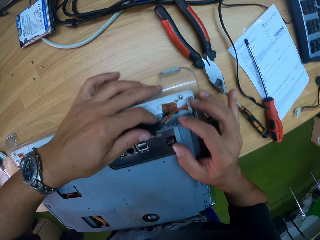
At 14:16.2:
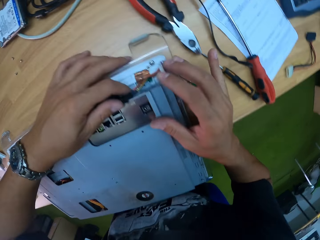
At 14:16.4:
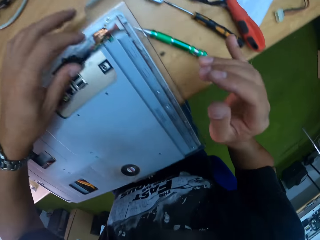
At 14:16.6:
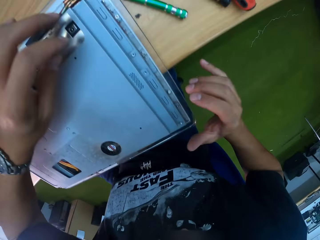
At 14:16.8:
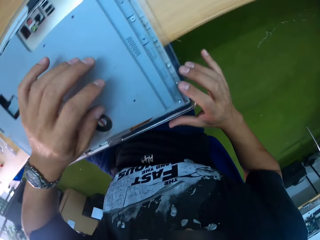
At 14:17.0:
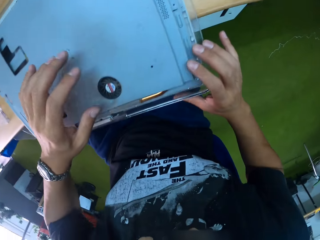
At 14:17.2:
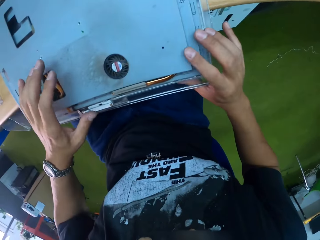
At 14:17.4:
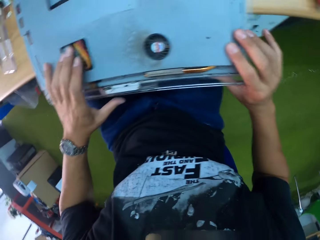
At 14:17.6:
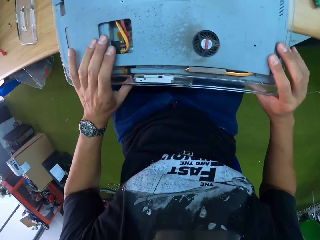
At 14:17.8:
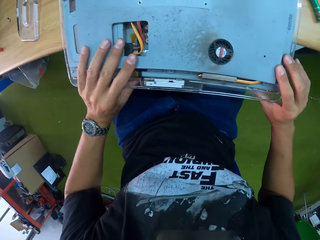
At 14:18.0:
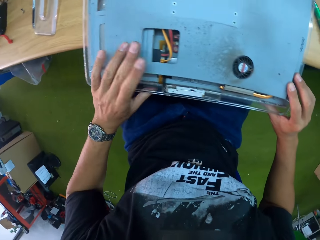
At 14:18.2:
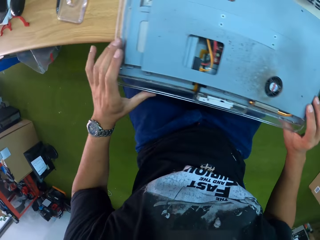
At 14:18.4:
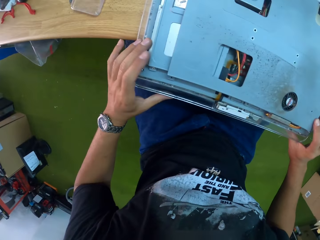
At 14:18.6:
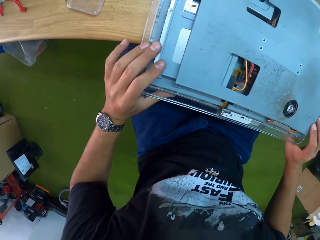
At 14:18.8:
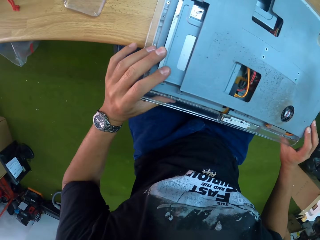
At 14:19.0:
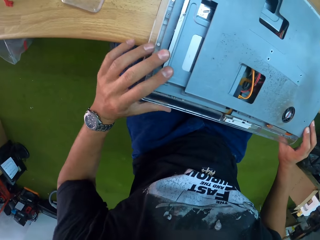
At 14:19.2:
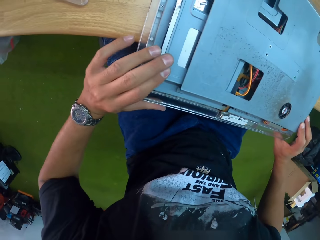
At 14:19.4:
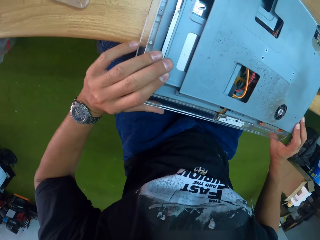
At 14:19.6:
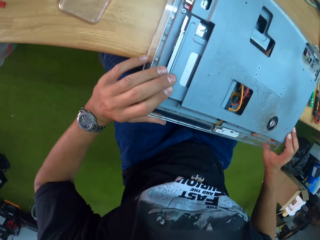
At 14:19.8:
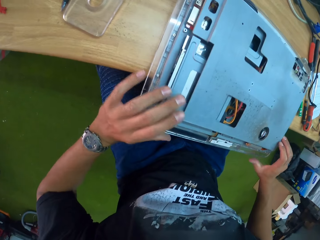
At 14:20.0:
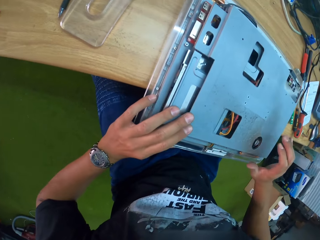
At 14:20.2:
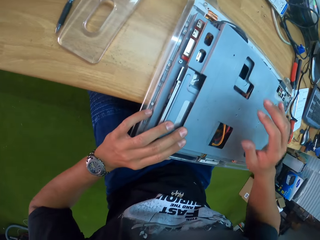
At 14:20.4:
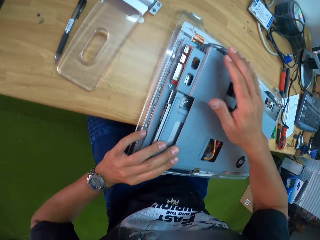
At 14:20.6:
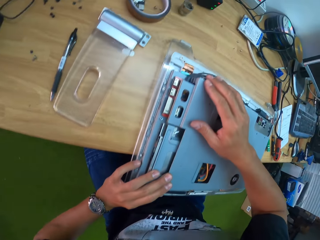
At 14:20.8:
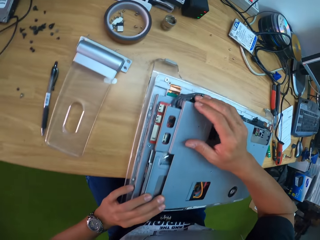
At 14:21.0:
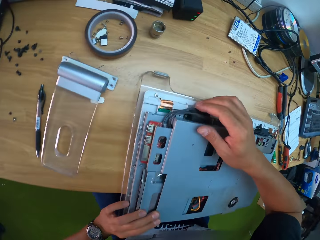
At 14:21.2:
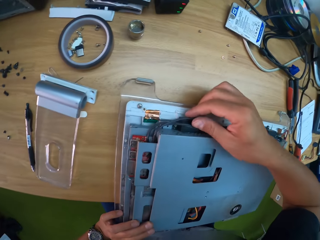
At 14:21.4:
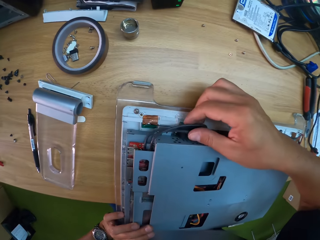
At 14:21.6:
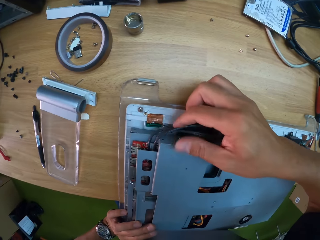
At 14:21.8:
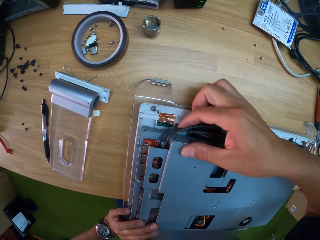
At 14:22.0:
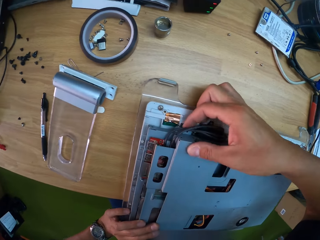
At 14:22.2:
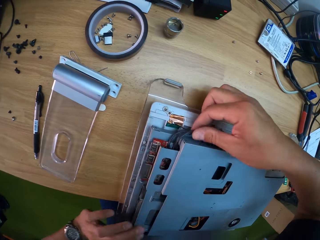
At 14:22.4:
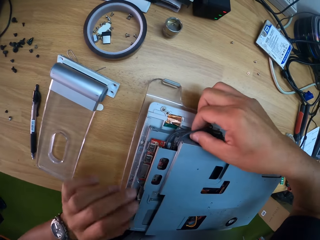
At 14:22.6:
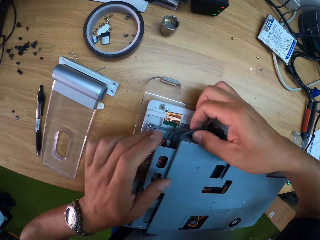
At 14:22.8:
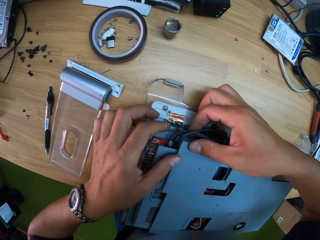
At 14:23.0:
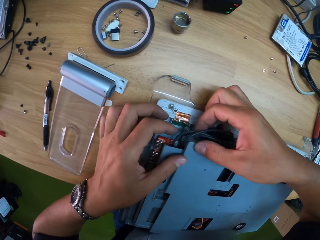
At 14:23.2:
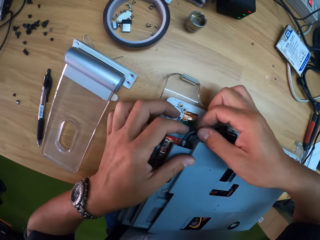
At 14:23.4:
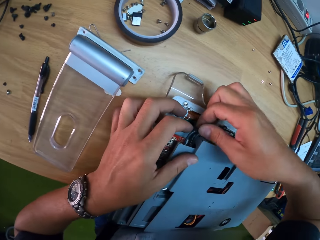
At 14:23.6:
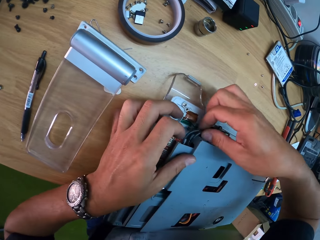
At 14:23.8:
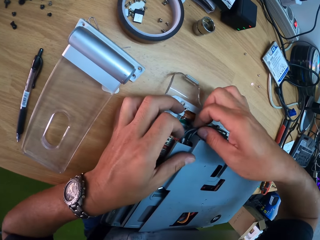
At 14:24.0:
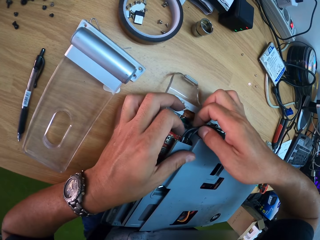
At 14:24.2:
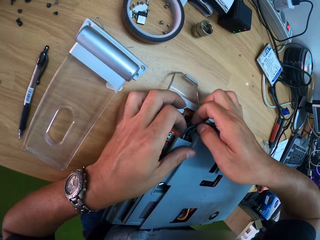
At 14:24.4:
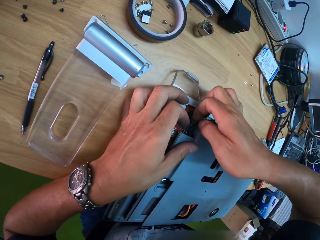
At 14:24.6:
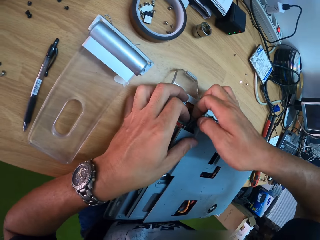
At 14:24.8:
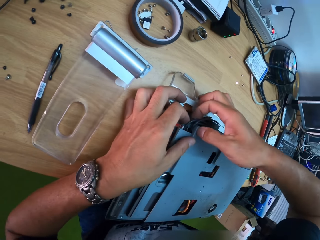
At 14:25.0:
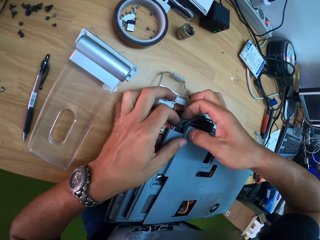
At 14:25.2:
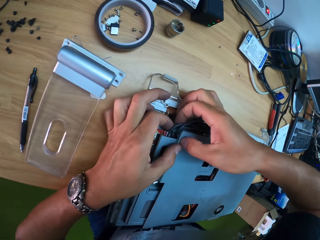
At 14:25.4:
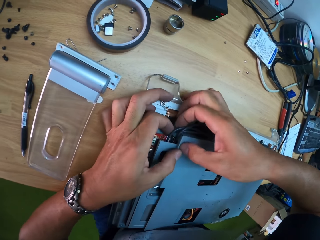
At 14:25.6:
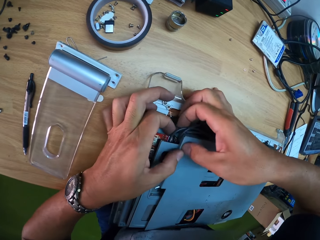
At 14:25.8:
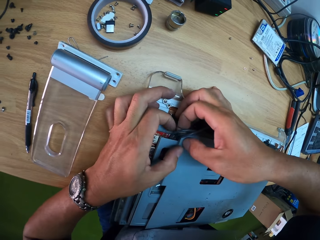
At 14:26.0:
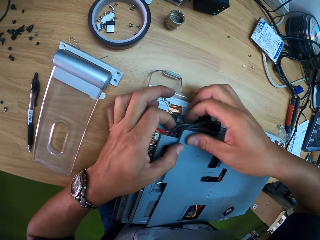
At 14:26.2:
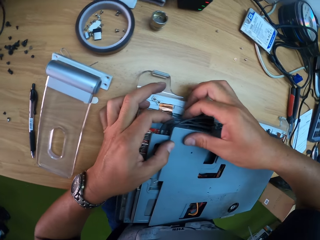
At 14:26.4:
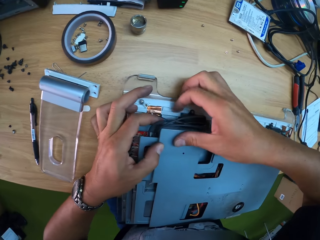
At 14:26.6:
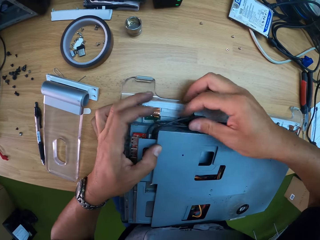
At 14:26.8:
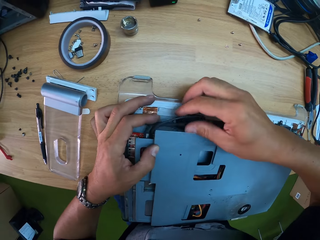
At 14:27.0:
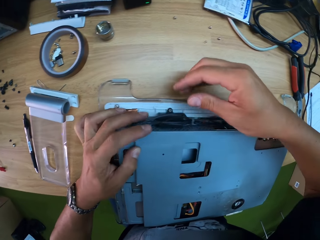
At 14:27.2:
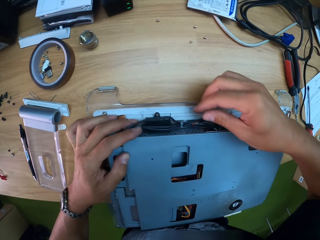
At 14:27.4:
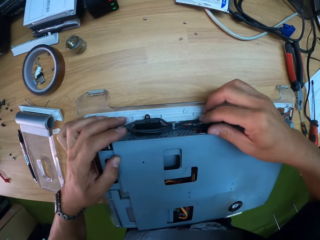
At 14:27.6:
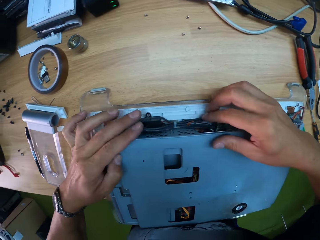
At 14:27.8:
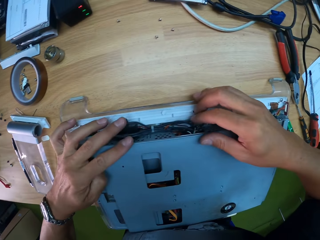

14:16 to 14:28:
The camera wearer fixes the wires with hands.

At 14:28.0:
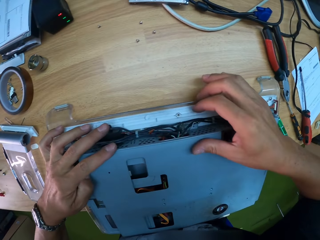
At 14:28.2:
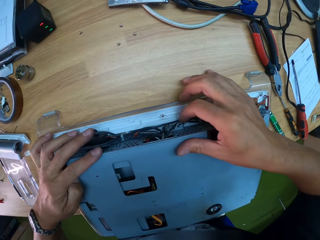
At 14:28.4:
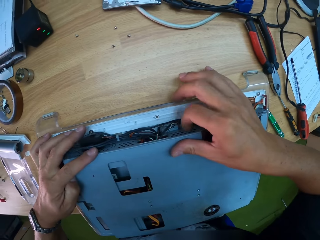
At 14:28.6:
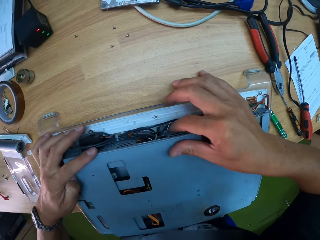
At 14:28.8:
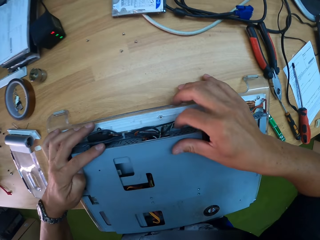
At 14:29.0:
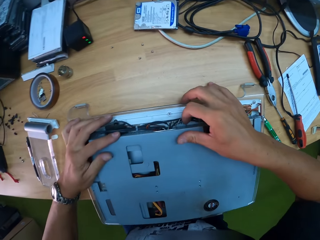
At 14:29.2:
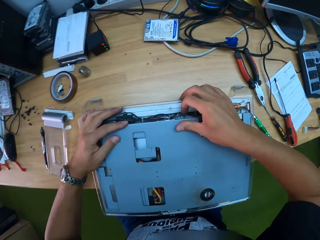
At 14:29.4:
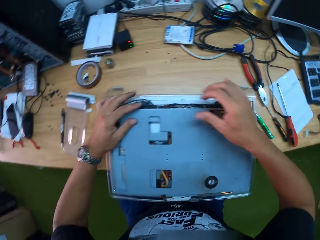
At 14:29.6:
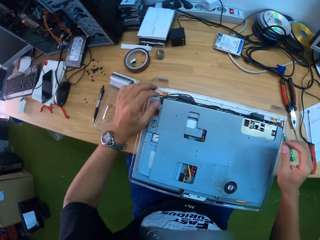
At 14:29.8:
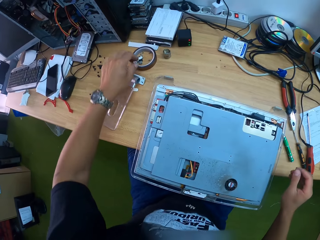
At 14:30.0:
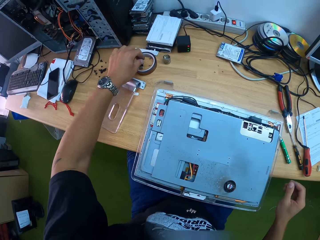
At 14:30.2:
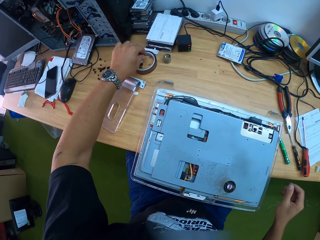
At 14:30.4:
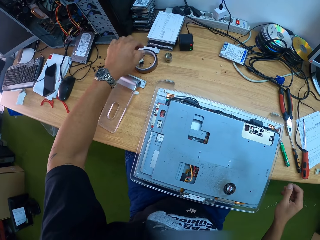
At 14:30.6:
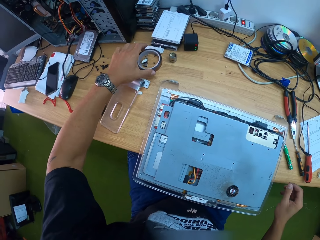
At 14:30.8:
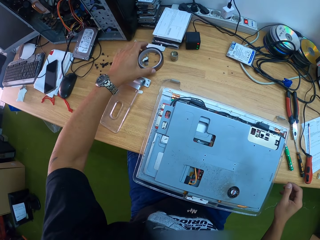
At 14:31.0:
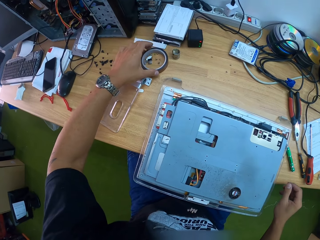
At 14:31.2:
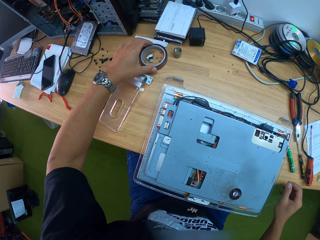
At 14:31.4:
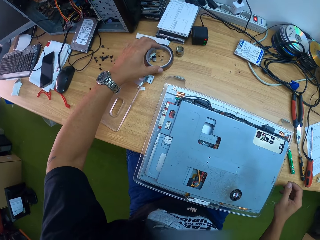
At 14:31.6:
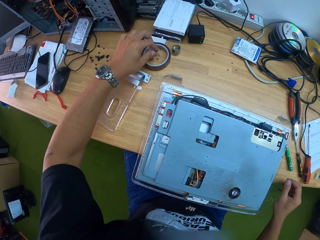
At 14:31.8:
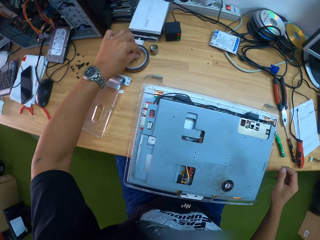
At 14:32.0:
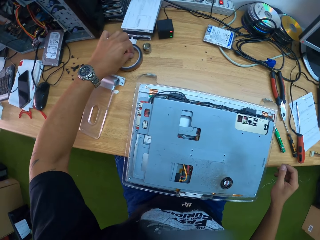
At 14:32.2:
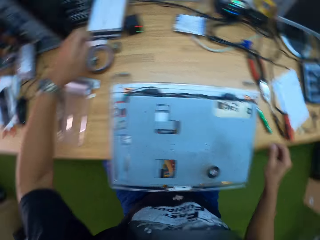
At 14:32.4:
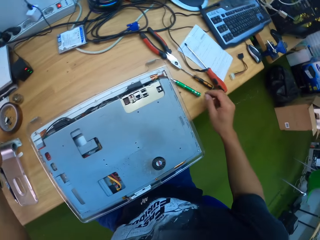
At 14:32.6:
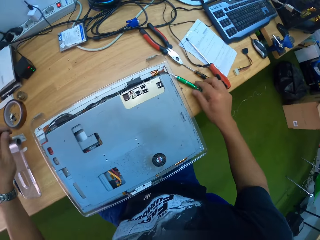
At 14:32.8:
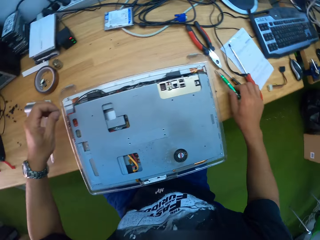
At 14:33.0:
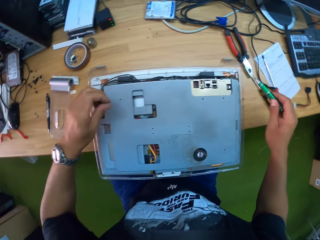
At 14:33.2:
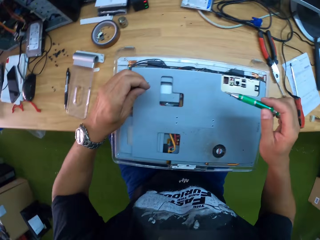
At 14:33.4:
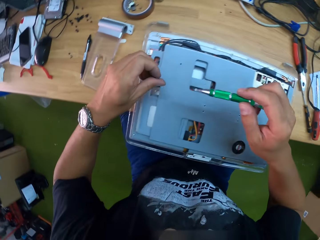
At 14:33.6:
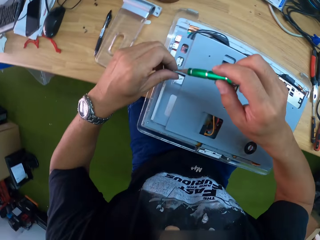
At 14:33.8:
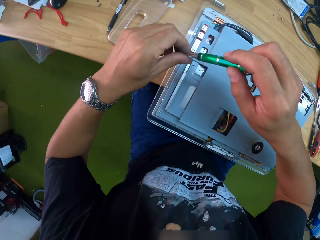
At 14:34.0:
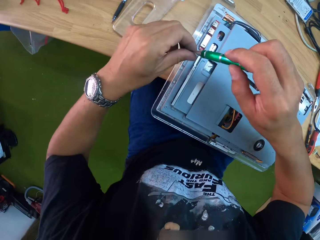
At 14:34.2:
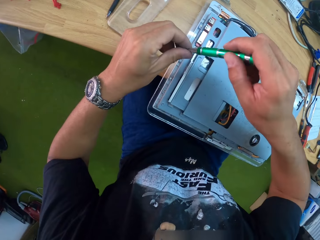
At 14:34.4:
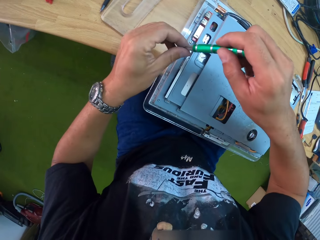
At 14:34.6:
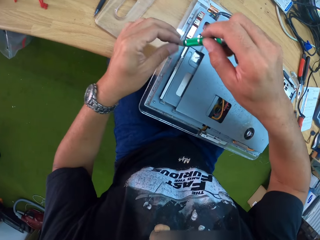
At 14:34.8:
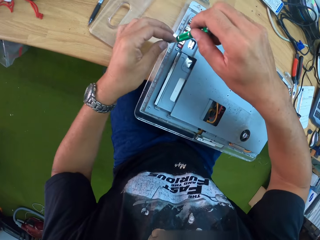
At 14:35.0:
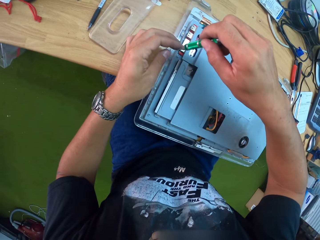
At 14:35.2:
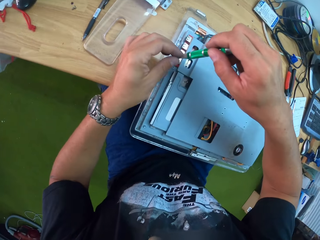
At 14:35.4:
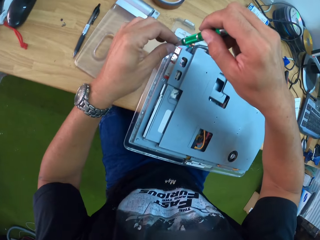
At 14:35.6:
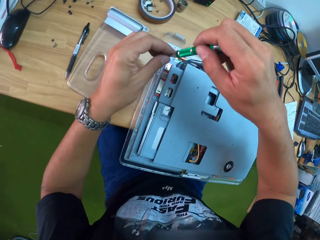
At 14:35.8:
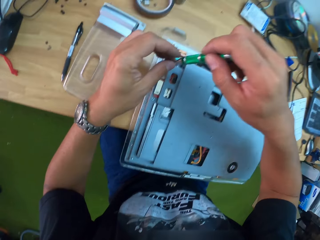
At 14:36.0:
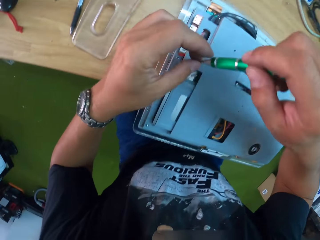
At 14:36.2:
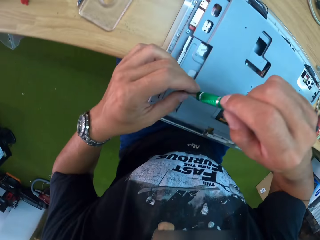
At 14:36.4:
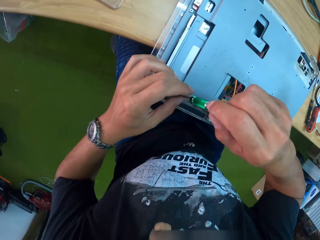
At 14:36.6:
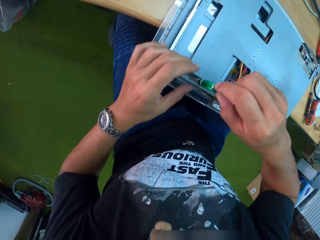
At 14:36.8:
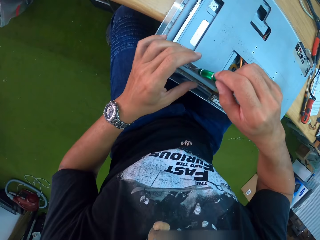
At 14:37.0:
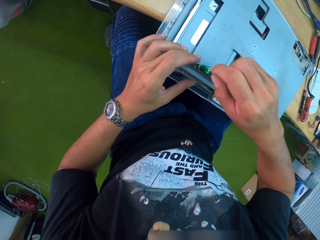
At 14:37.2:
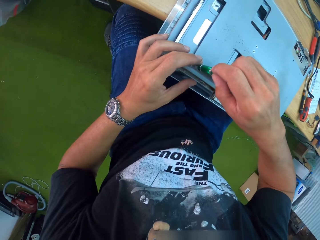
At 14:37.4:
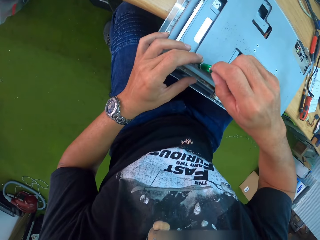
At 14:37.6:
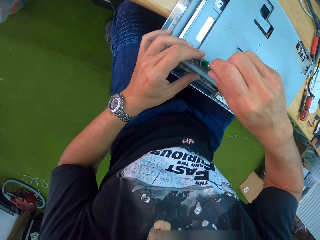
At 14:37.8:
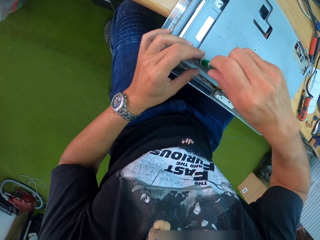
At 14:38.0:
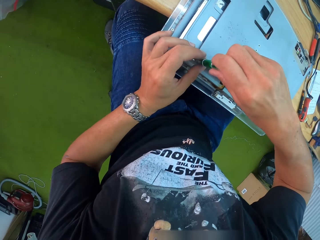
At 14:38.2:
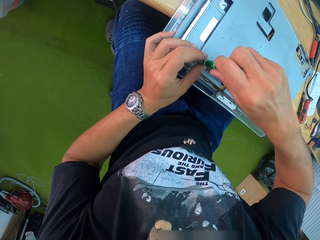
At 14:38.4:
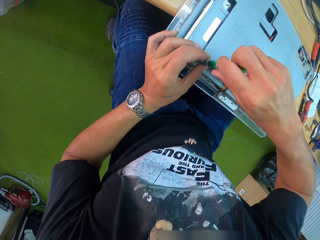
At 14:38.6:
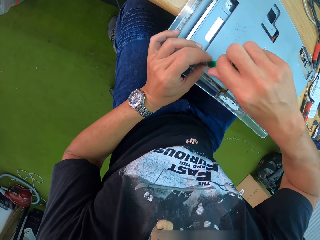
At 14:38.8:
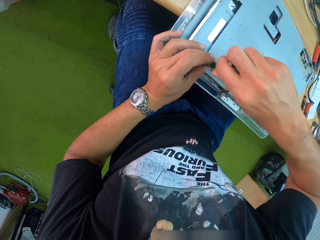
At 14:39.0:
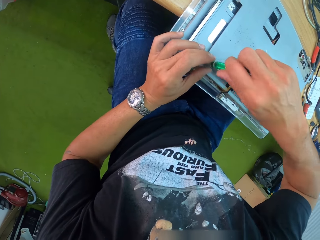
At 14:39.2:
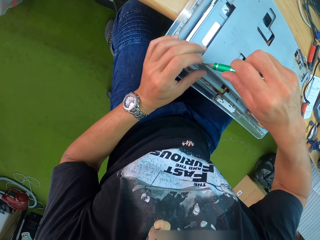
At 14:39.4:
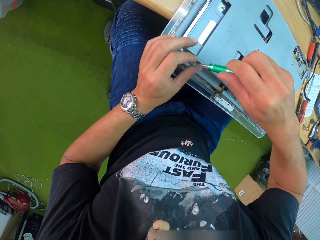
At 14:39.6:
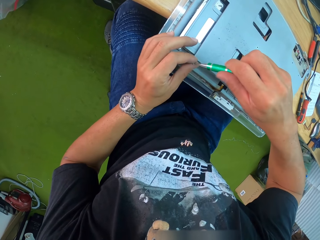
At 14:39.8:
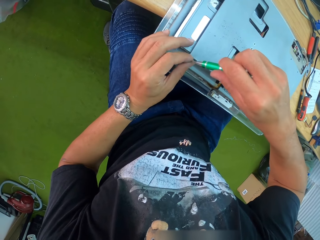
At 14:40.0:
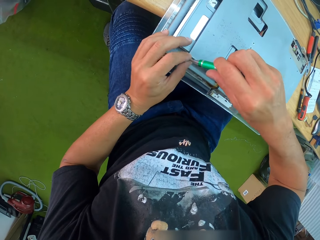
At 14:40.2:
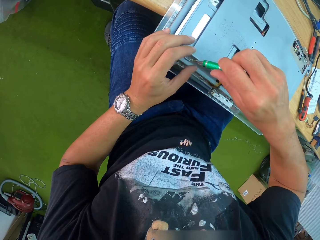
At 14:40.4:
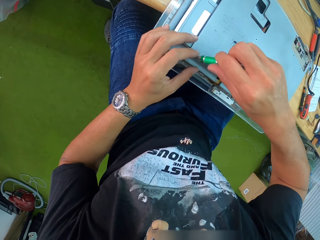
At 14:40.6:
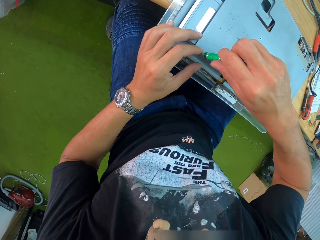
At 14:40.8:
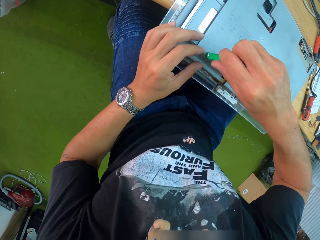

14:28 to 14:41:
The camera wearer touches a screw on the table with his left hand. He moves a duct tape on the table with his left hand. He picks up the screw from the table with his left hand. He picks up the screwdriver from the table with his right hand. He fixes the screw to the tip of the screwdriver. He places the screw on the CPU with the screwdriver. He fixes the screw to the tip of the screwdriver.
